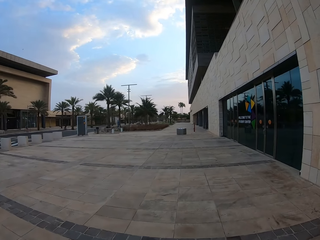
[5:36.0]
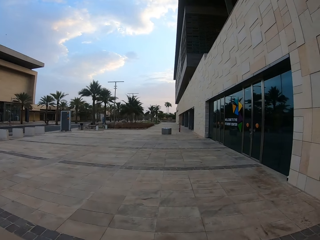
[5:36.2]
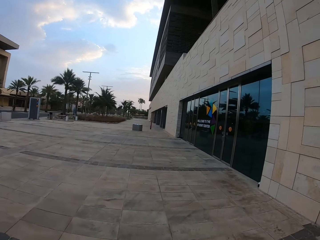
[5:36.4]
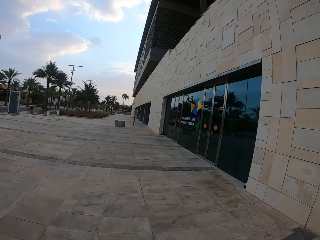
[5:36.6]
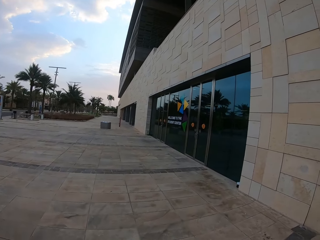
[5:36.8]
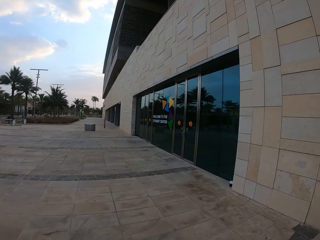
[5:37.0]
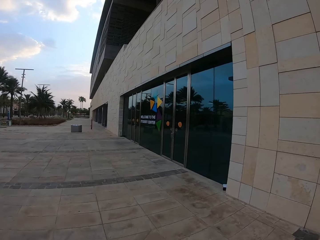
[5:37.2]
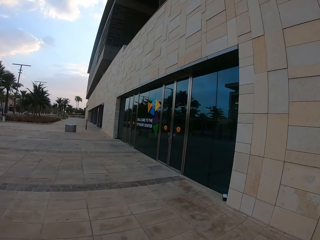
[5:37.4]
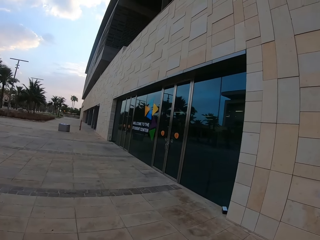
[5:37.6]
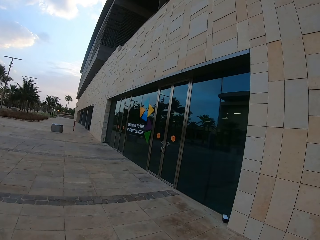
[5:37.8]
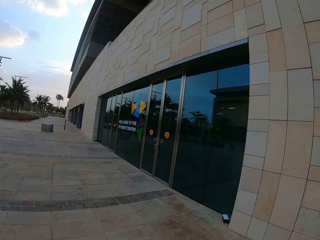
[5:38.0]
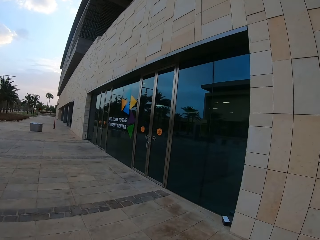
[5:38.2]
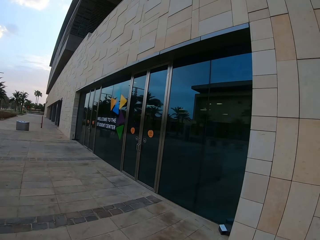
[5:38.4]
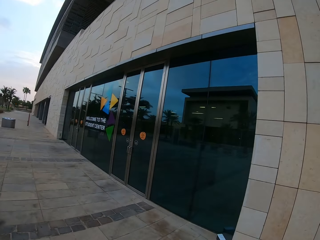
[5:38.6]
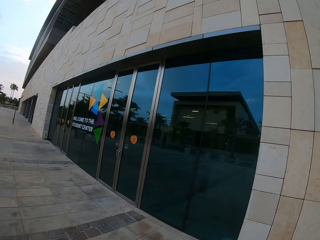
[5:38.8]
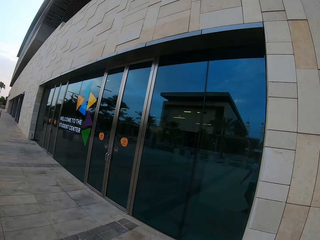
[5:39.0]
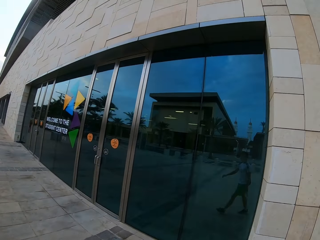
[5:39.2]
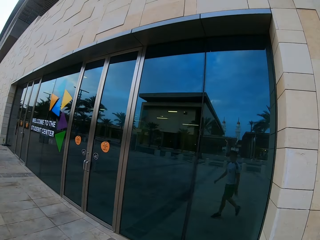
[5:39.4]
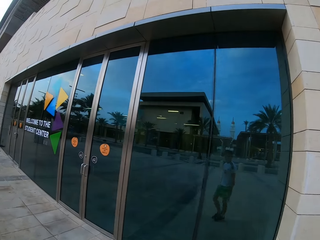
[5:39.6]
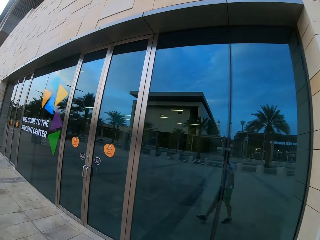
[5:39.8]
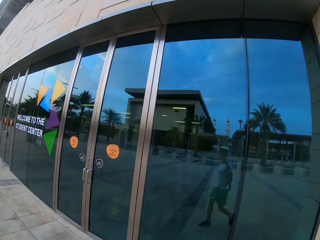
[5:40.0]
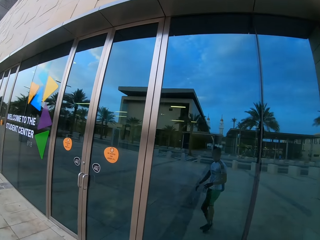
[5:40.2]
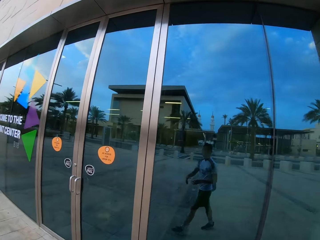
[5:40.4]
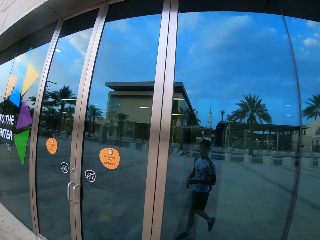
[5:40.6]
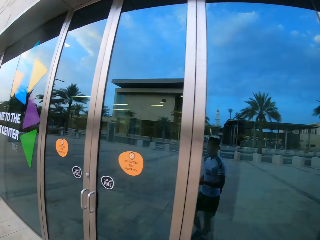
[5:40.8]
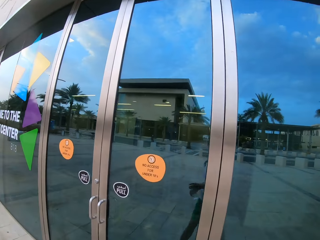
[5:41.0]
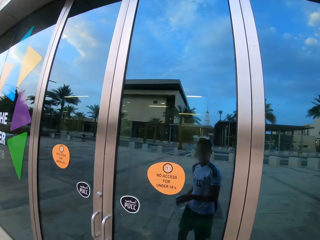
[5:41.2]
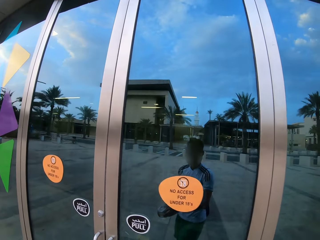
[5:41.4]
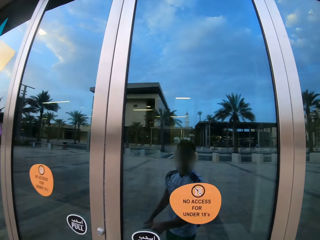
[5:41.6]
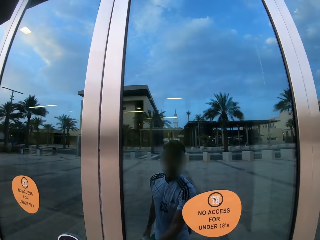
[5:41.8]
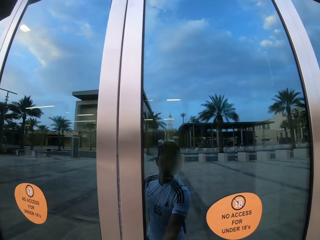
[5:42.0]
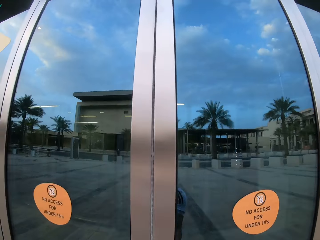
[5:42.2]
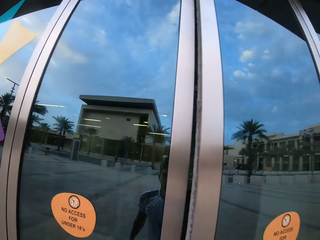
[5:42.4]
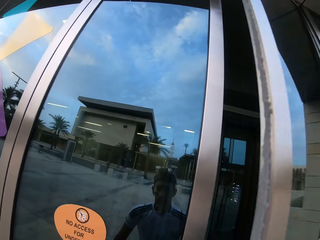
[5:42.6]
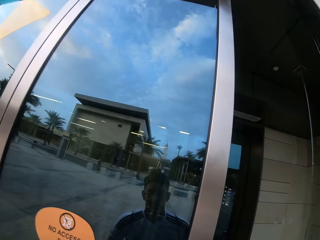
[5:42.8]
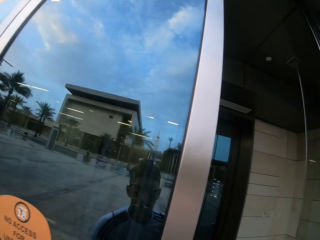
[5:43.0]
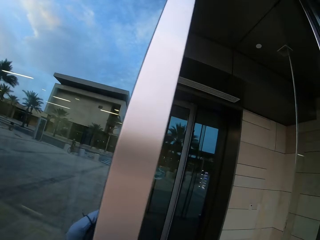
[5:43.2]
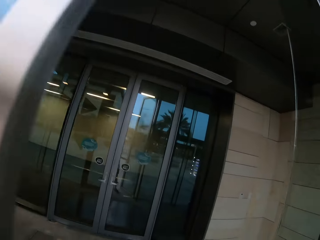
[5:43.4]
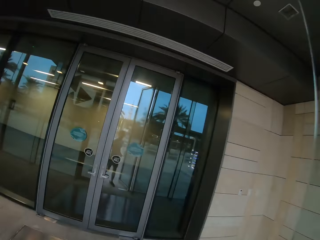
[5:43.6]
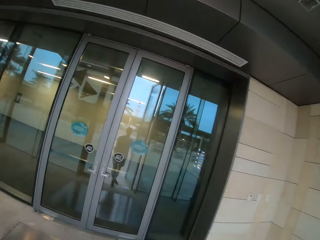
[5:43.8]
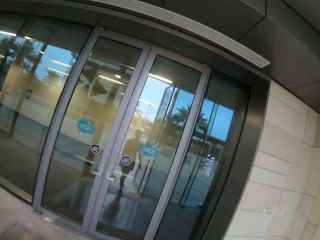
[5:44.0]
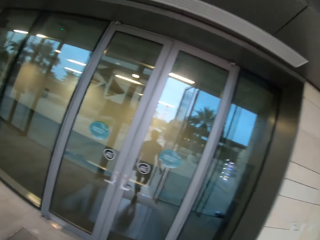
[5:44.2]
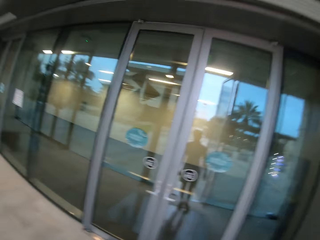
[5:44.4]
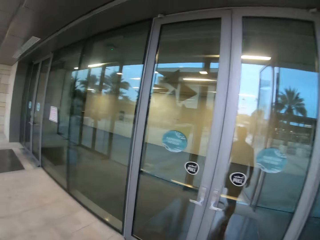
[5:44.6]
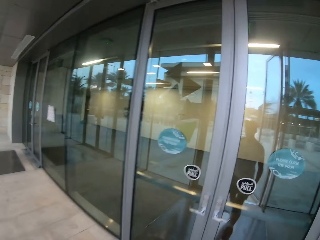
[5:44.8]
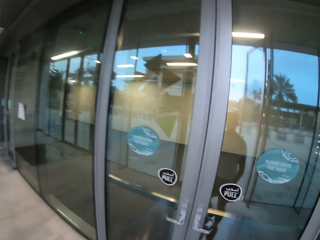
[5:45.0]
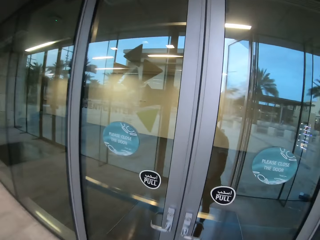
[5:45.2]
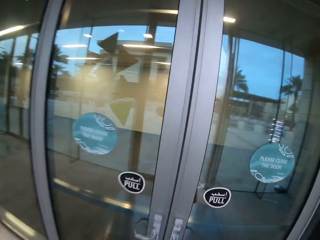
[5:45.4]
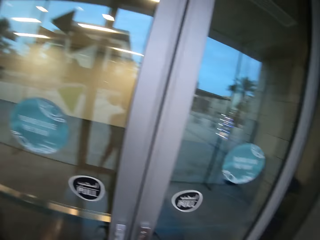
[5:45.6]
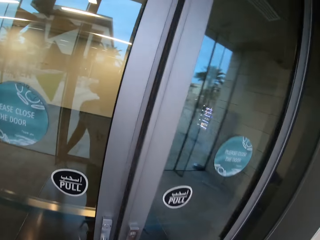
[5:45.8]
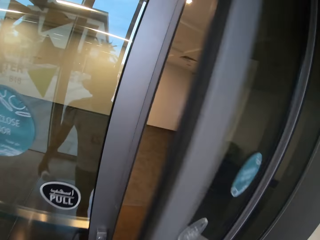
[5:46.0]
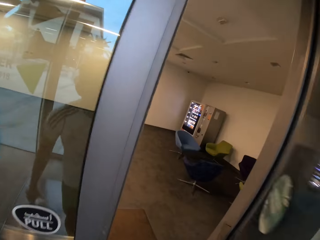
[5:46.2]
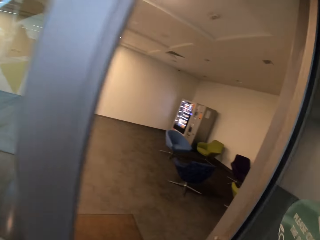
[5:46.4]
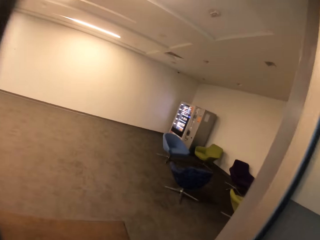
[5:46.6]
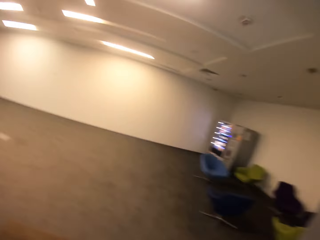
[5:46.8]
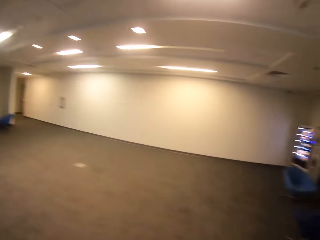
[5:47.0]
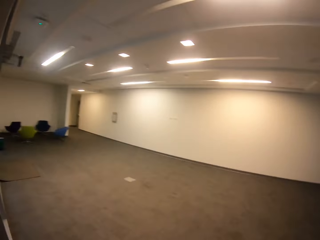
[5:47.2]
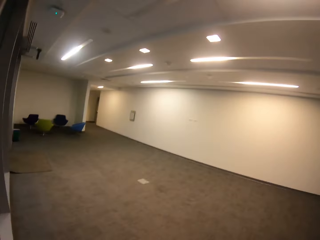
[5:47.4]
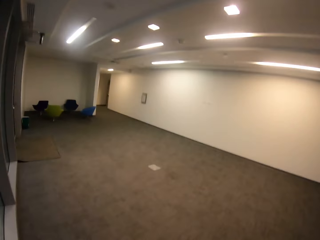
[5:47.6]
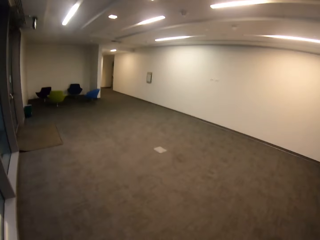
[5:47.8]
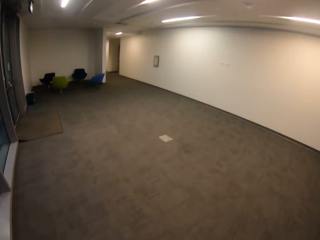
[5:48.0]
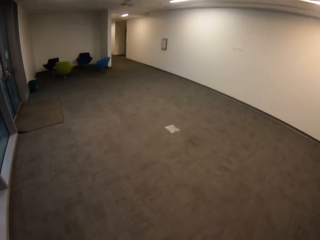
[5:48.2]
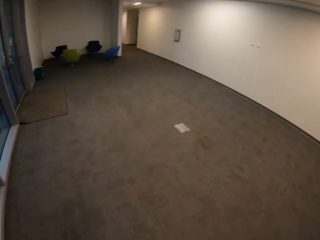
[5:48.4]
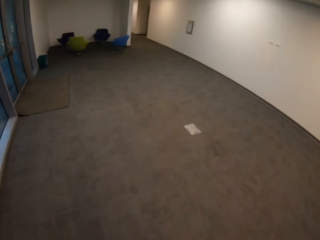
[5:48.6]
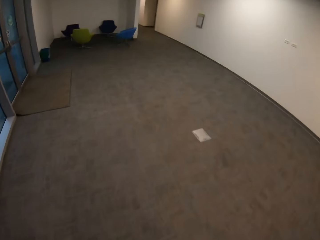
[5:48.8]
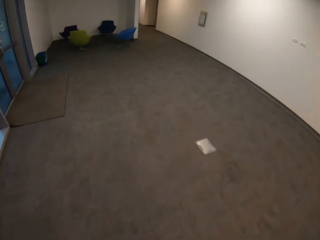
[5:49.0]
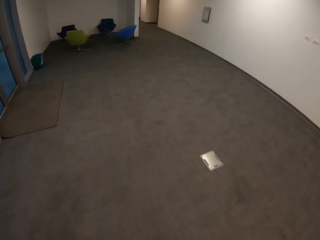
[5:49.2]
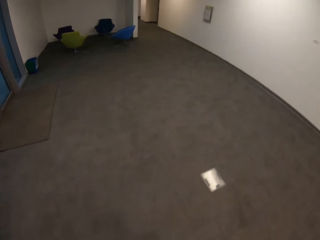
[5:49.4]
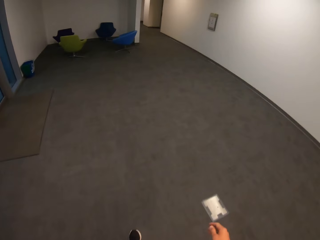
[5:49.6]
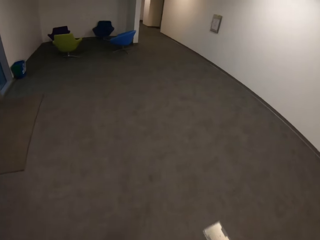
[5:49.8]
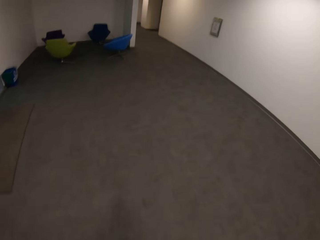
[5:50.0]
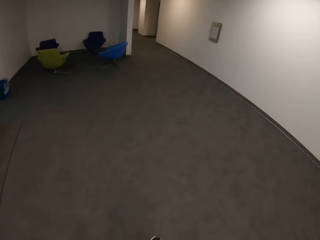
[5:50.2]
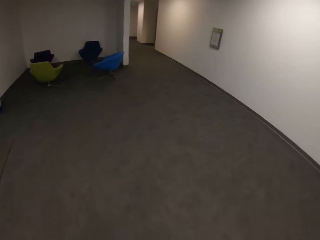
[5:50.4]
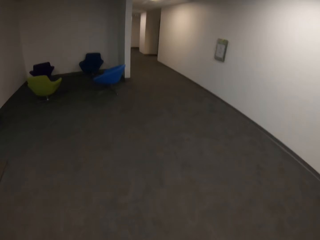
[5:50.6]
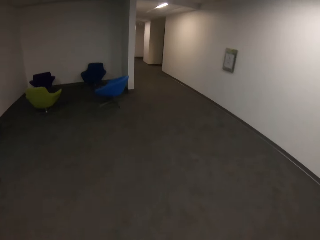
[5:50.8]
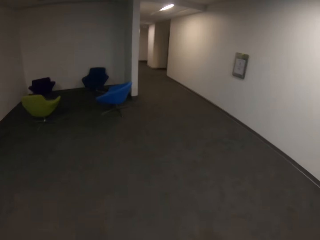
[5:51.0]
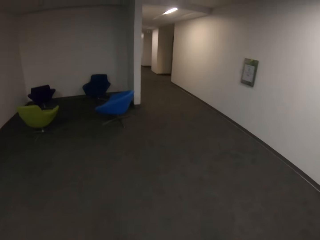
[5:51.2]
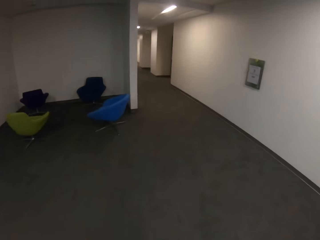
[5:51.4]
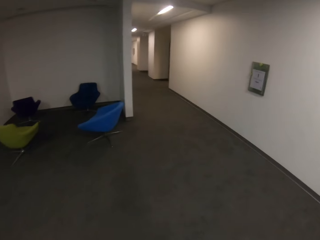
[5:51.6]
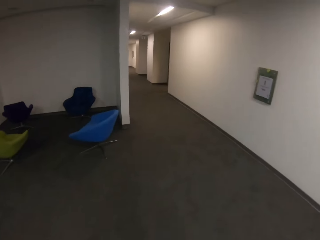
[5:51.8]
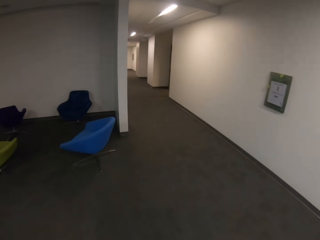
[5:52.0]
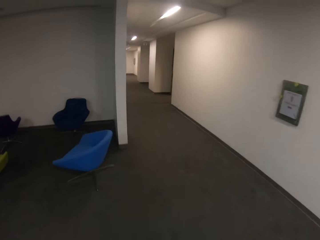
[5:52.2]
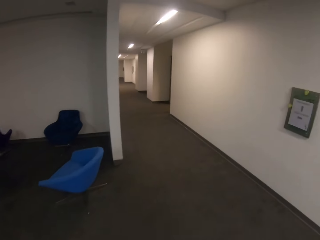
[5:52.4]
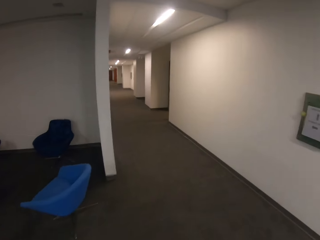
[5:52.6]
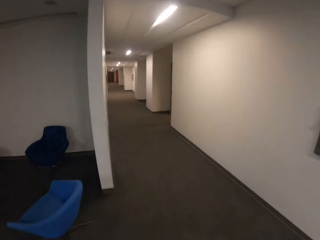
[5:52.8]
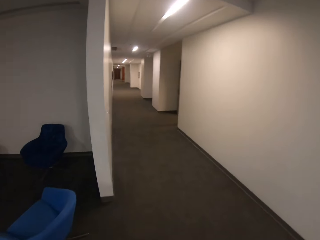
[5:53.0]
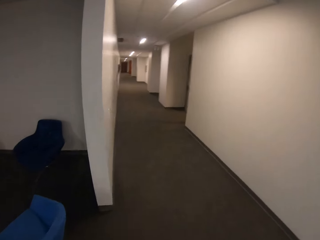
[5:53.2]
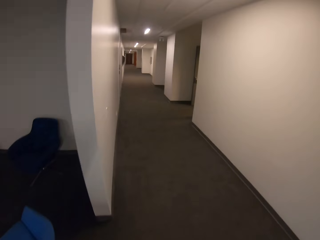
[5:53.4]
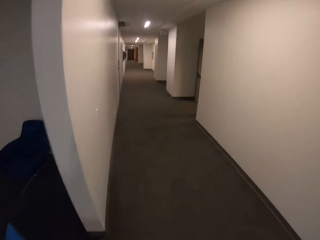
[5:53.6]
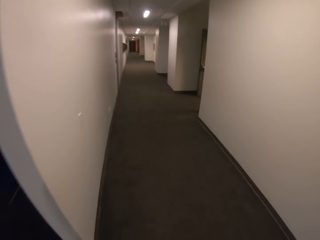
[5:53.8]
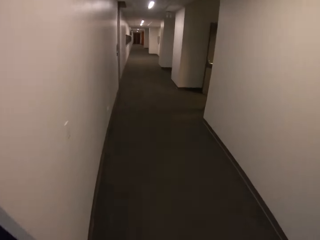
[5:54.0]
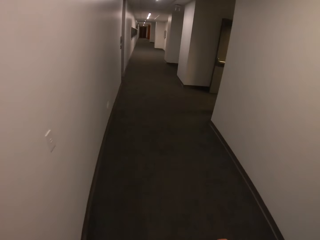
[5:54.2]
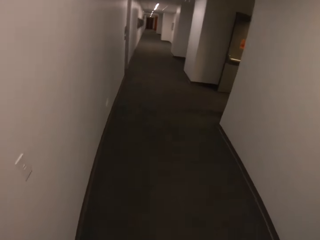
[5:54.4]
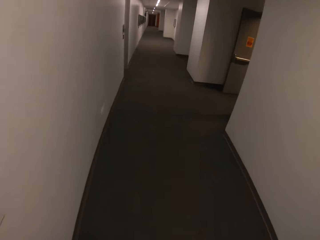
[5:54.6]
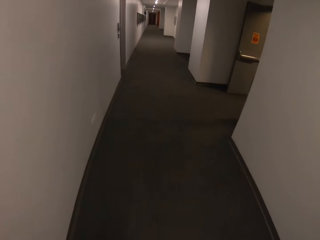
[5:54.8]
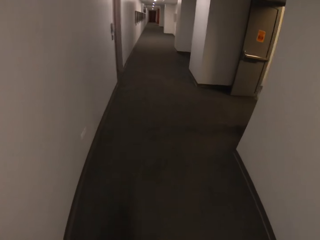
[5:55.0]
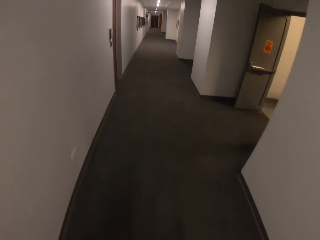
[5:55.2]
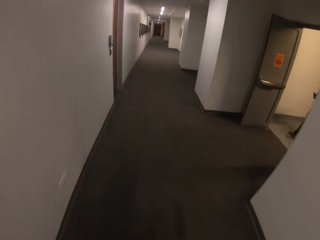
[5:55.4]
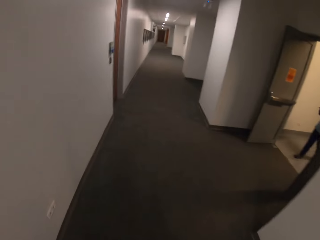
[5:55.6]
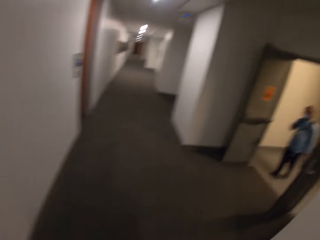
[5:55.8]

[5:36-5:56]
The camera wearer opens the door. They walk in the building. They open the door. They enter into a house. They walk in the house.

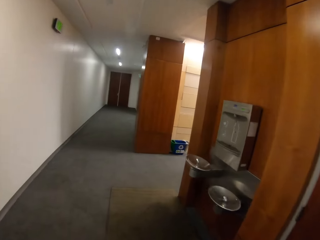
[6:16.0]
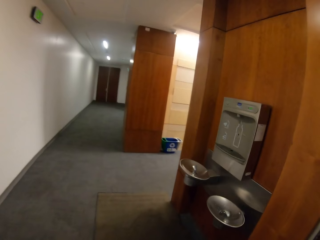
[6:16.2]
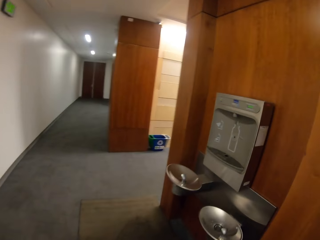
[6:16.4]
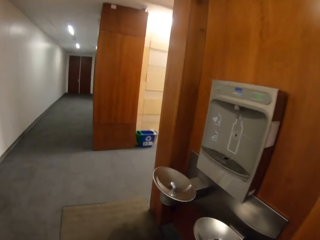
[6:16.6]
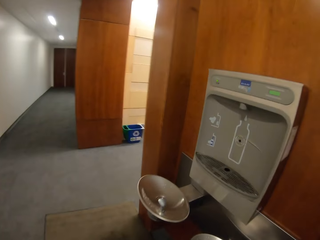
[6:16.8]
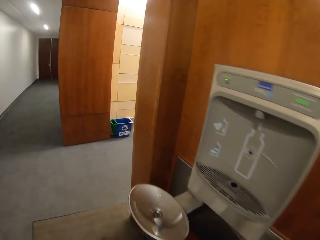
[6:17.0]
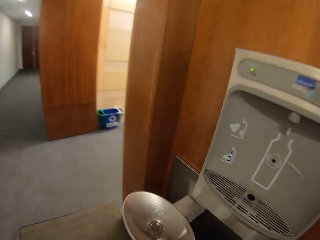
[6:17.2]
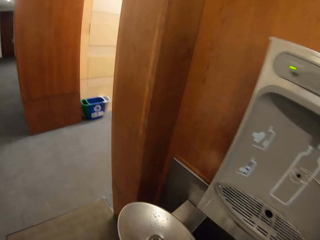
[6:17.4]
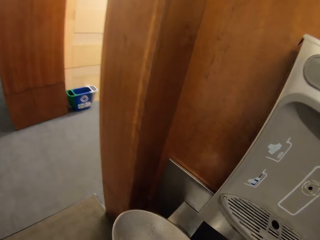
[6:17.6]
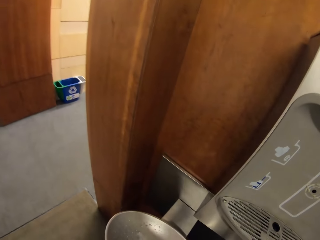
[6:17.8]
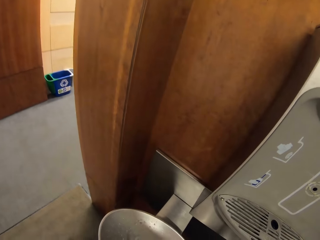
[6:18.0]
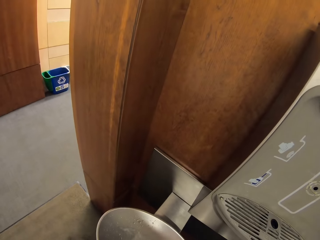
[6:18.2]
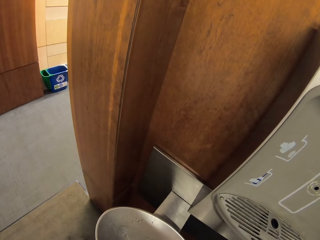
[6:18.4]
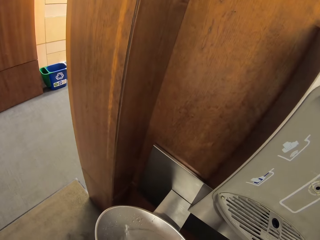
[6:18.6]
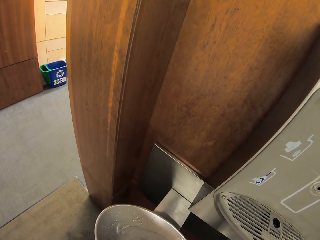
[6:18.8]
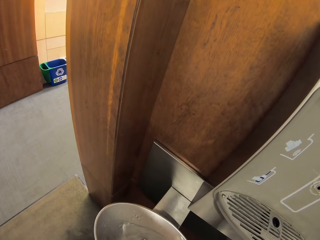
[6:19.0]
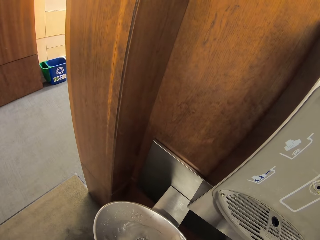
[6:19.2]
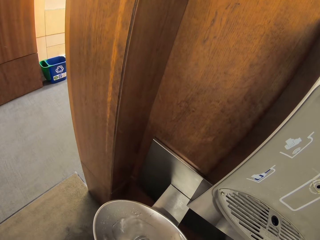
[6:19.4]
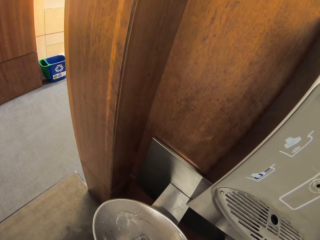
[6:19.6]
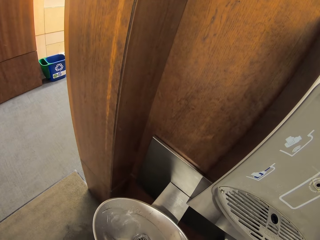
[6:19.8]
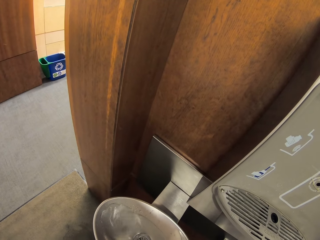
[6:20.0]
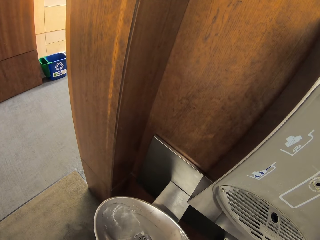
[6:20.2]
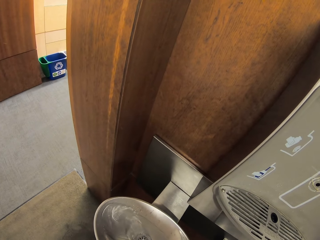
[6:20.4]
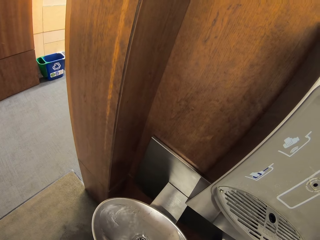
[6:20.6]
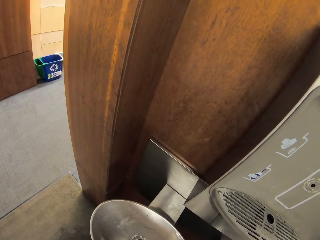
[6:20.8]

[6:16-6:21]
The camera wearer washes the hand. They open a tap.
